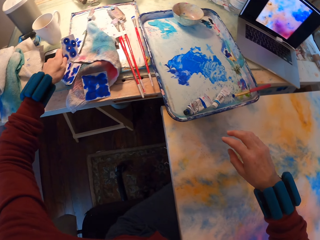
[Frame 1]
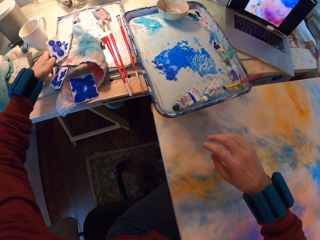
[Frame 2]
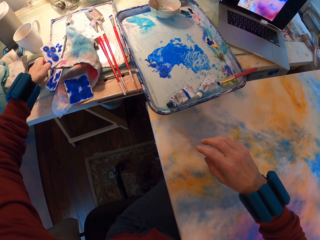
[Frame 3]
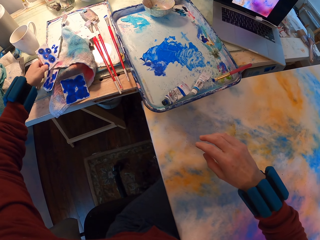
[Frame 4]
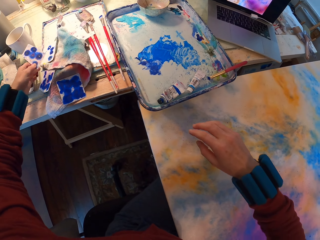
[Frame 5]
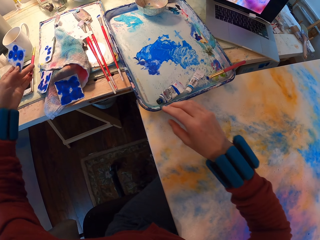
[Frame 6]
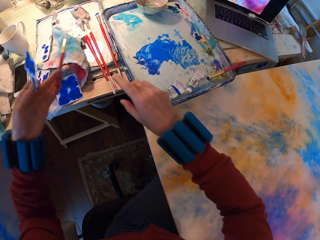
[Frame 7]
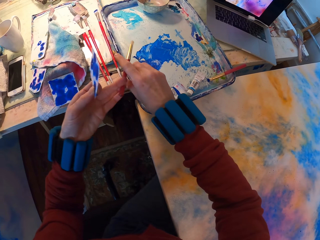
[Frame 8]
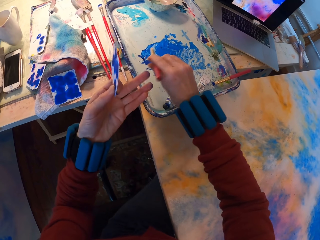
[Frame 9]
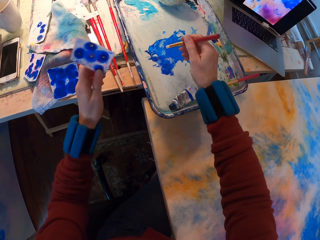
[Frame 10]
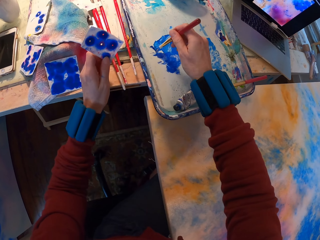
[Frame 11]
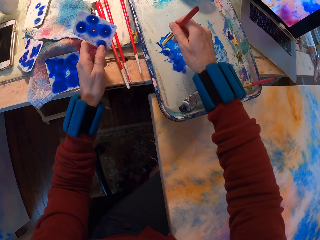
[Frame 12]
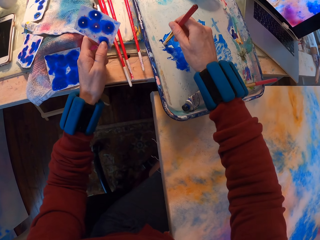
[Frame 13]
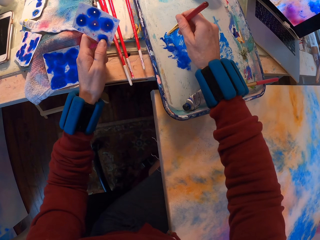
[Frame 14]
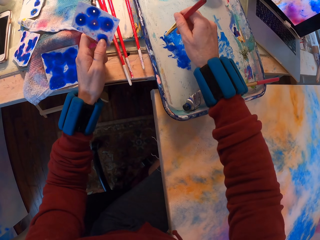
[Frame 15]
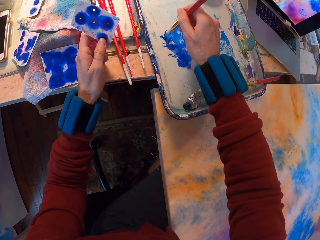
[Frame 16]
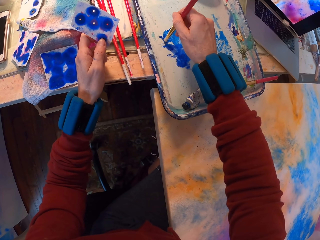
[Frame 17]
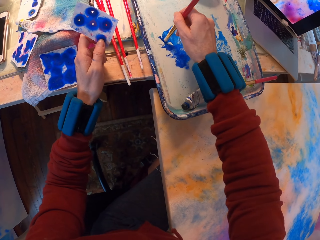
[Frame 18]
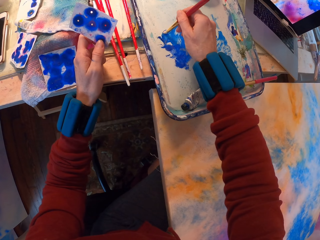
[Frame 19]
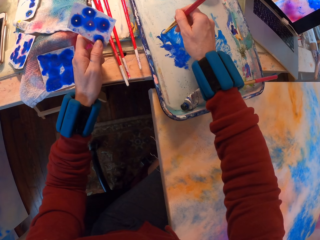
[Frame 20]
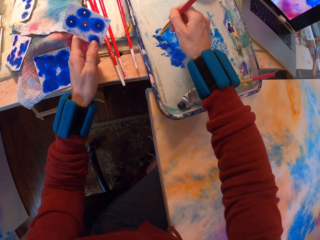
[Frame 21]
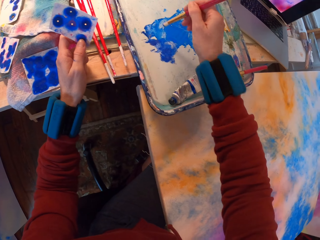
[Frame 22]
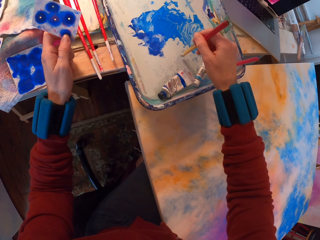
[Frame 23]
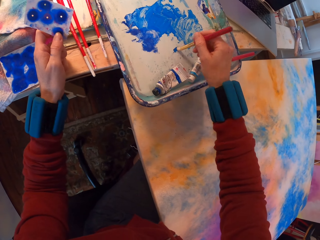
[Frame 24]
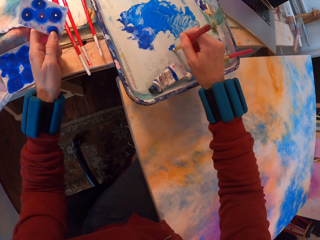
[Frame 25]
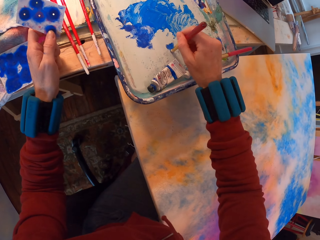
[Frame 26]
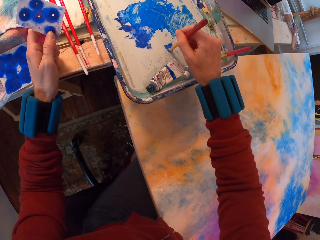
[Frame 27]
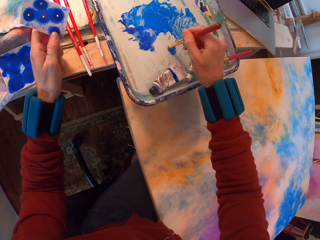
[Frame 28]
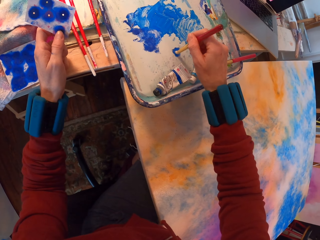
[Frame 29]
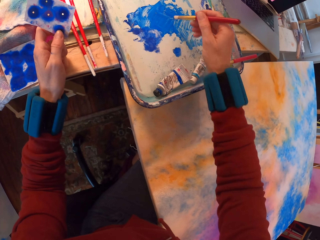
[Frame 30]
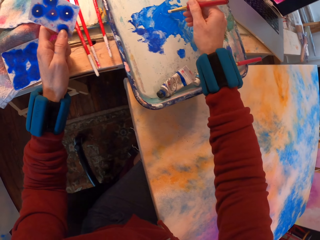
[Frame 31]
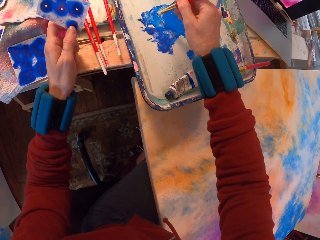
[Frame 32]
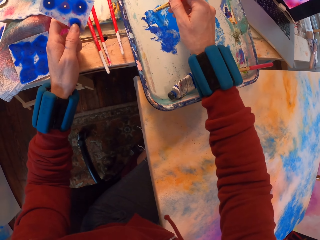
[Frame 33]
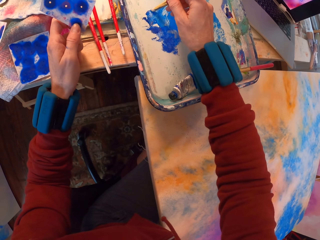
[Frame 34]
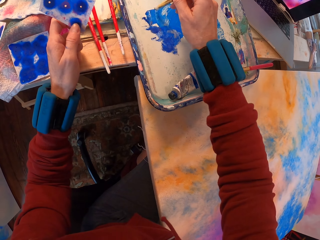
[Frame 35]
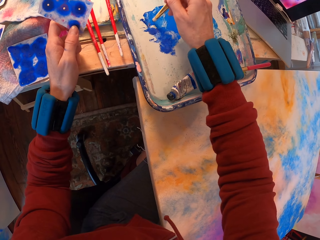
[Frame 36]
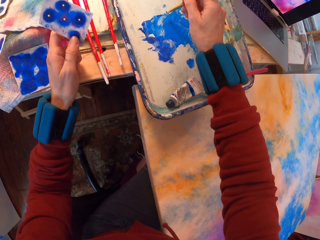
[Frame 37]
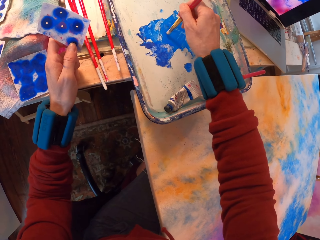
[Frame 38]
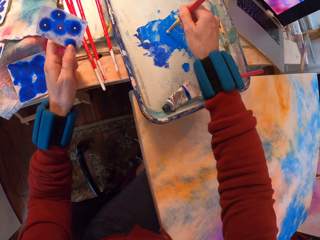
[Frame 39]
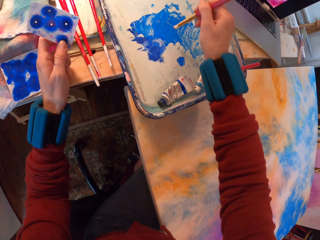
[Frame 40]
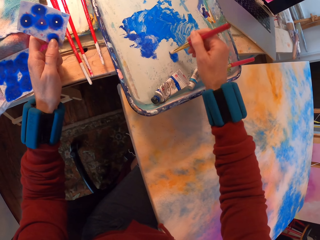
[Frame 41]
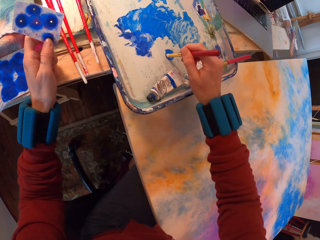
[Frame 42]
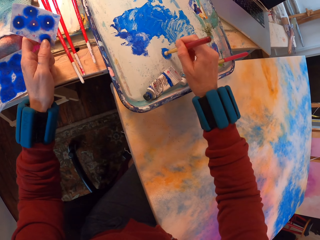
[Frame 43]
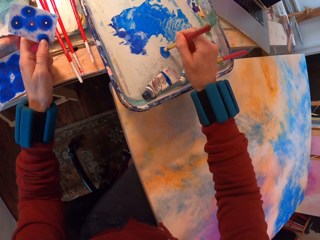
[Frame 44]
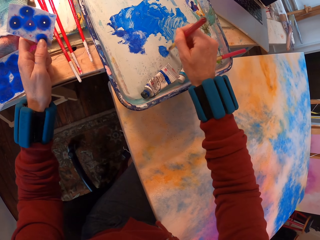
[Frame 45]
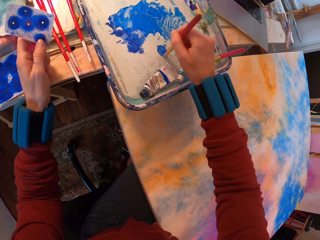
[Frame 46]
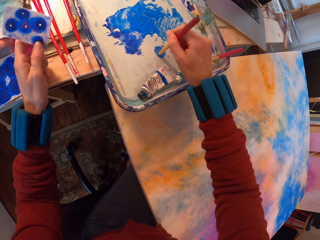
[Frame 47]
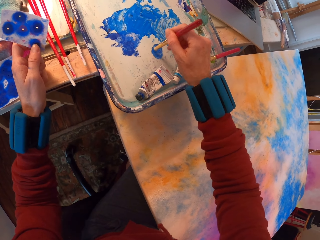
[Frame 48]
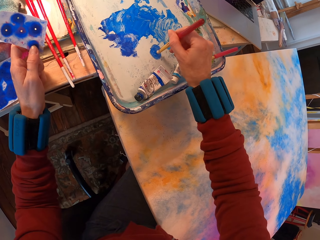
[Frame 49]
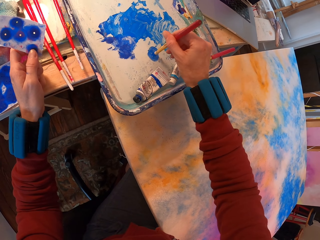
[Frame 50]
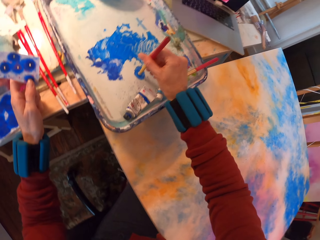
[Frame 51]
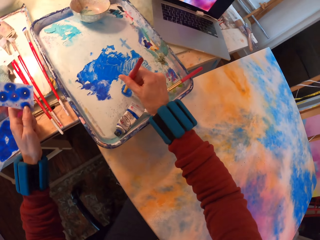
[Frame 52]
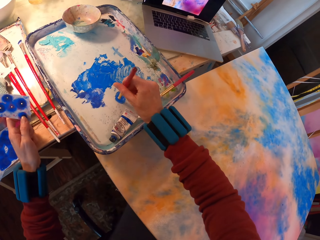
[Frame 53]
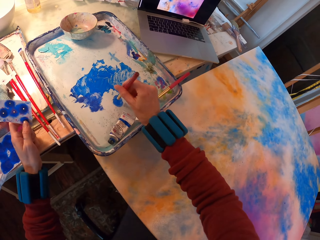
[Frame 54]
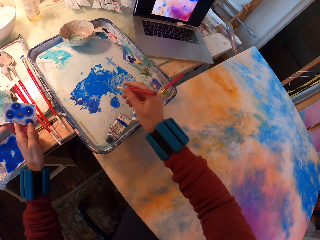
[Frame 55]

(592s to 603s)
The camera wearer picks the paint brush on the table. They rub paint in the tray with the brush. They pick a paint. They paint the tray.

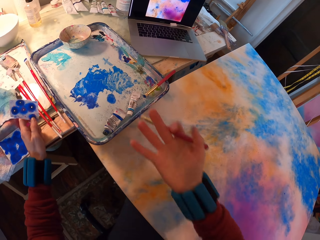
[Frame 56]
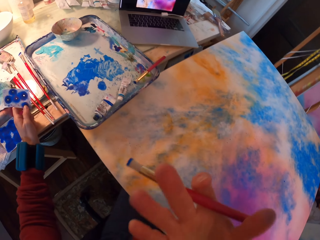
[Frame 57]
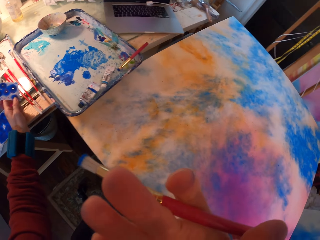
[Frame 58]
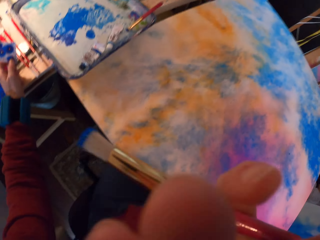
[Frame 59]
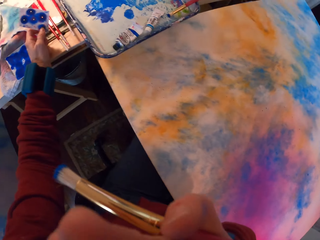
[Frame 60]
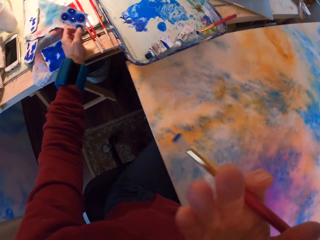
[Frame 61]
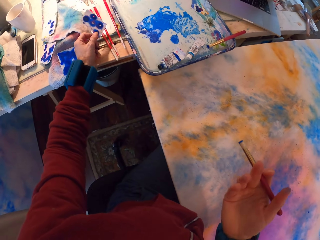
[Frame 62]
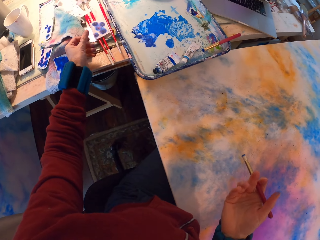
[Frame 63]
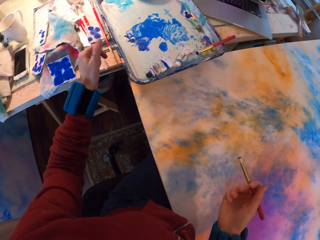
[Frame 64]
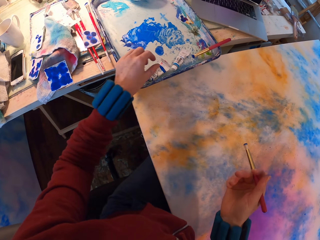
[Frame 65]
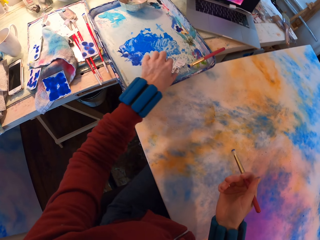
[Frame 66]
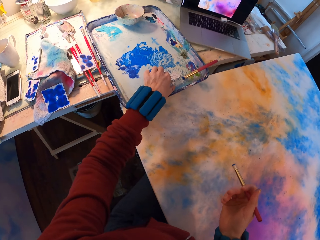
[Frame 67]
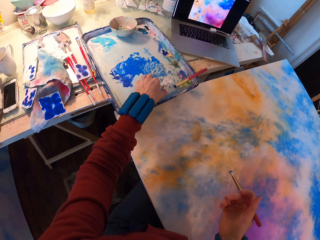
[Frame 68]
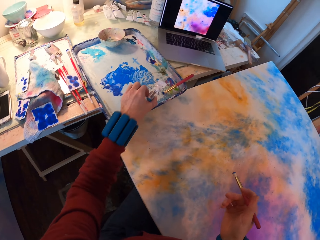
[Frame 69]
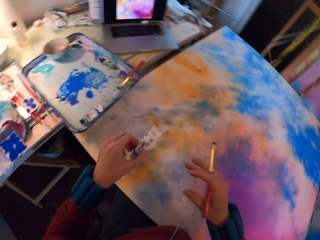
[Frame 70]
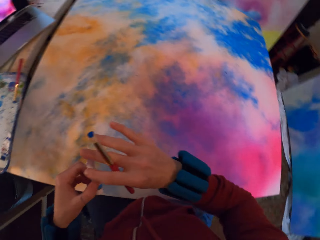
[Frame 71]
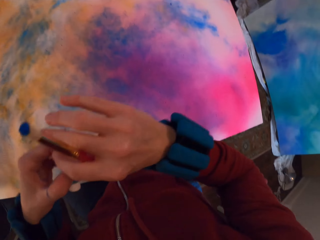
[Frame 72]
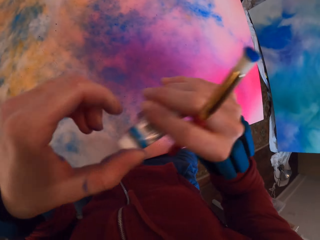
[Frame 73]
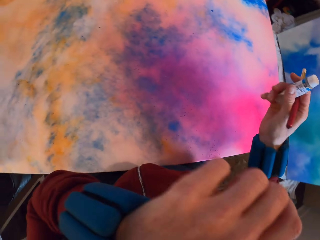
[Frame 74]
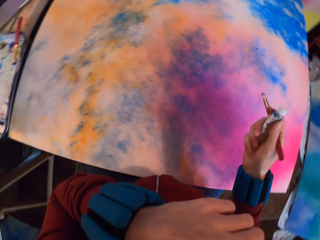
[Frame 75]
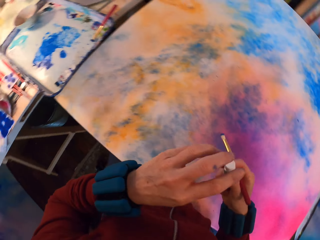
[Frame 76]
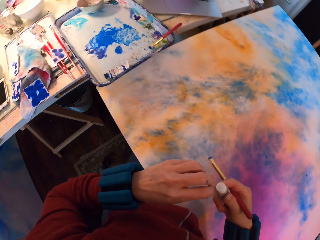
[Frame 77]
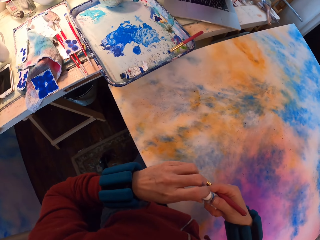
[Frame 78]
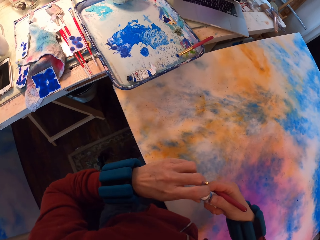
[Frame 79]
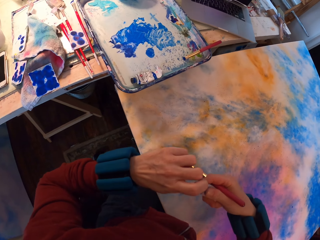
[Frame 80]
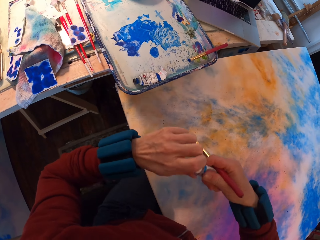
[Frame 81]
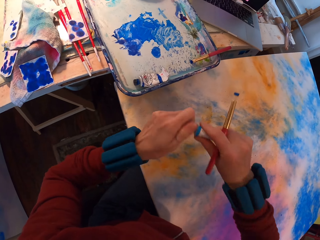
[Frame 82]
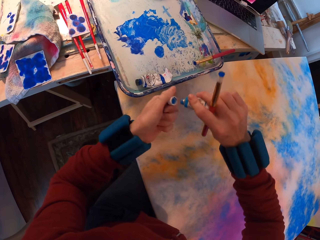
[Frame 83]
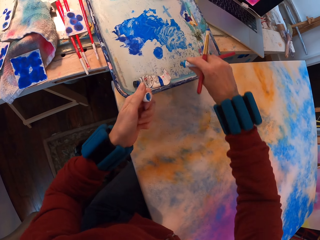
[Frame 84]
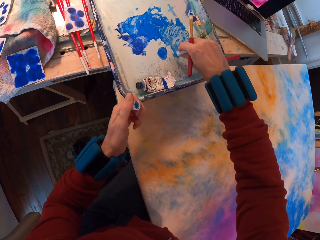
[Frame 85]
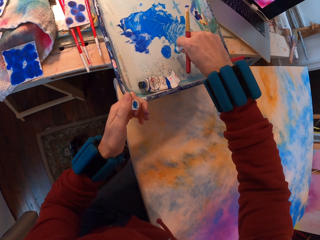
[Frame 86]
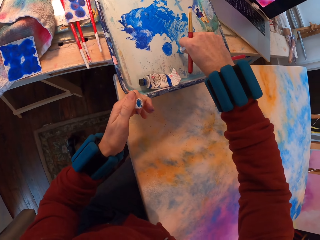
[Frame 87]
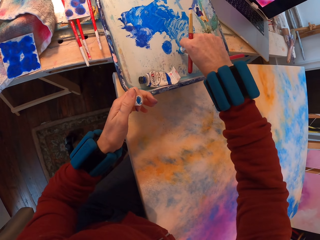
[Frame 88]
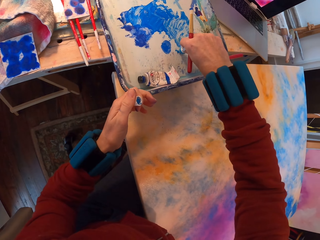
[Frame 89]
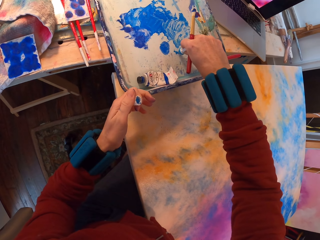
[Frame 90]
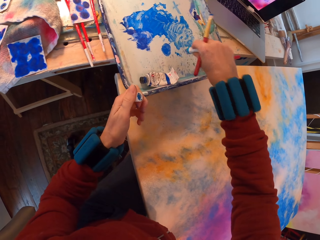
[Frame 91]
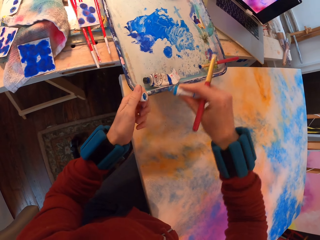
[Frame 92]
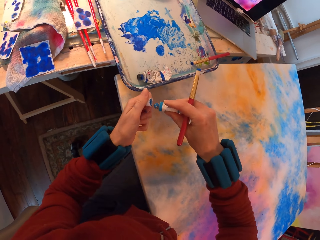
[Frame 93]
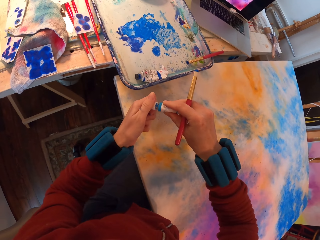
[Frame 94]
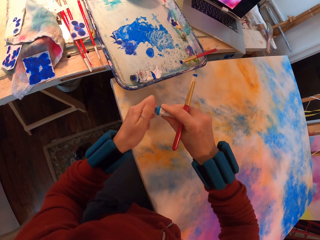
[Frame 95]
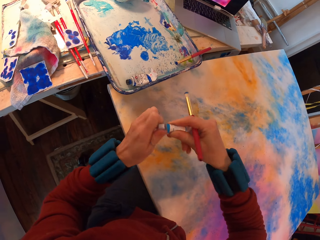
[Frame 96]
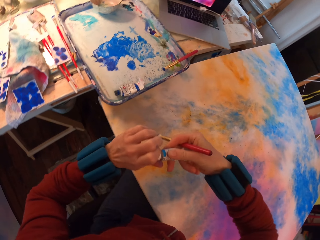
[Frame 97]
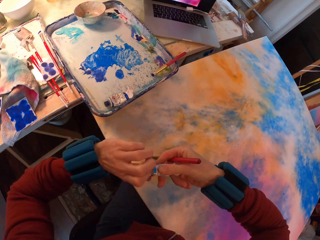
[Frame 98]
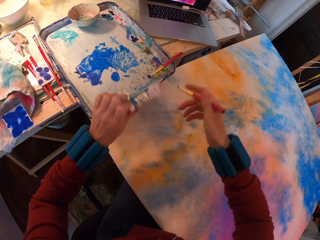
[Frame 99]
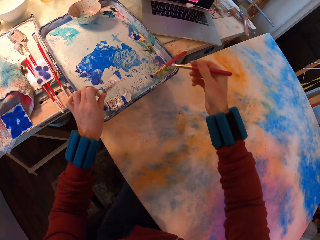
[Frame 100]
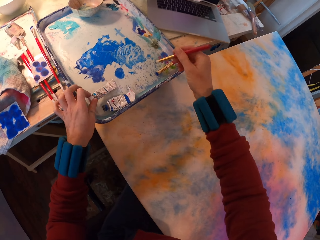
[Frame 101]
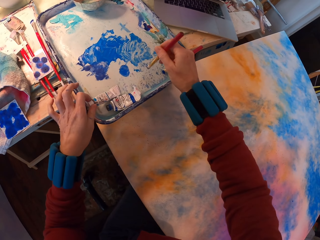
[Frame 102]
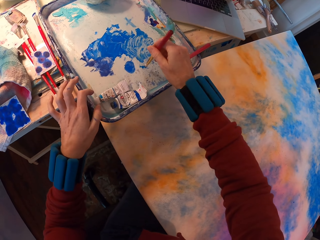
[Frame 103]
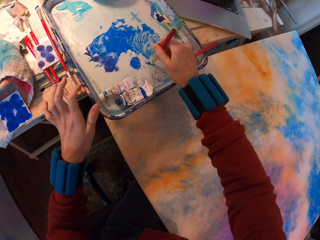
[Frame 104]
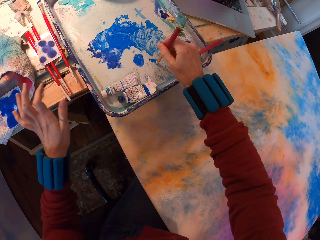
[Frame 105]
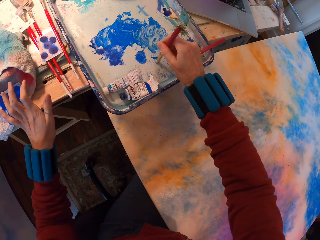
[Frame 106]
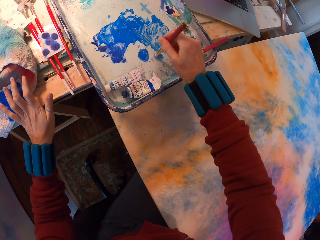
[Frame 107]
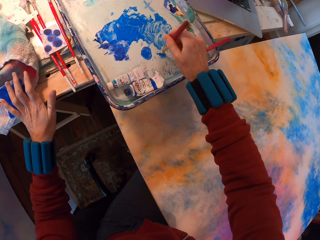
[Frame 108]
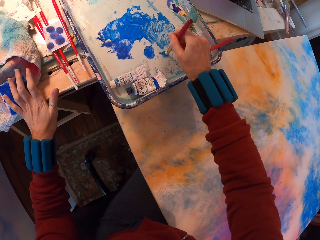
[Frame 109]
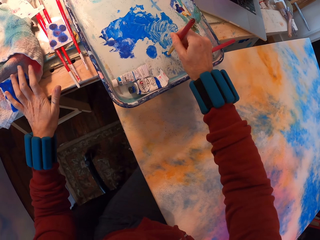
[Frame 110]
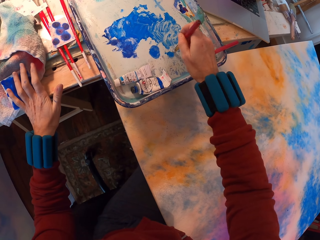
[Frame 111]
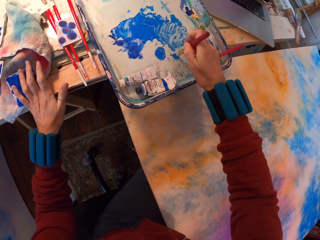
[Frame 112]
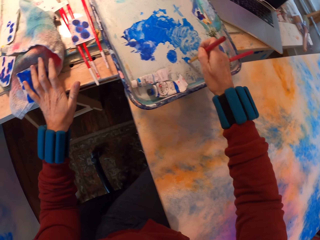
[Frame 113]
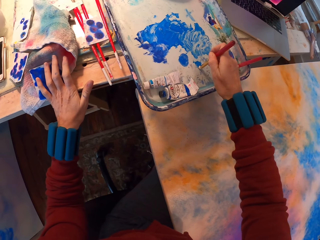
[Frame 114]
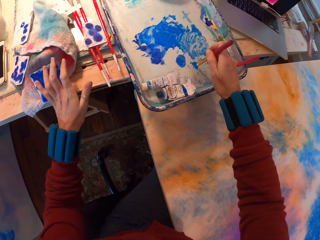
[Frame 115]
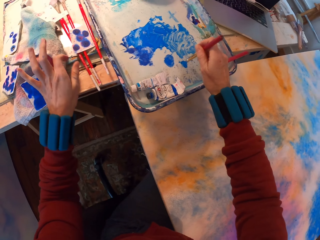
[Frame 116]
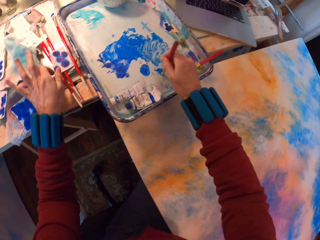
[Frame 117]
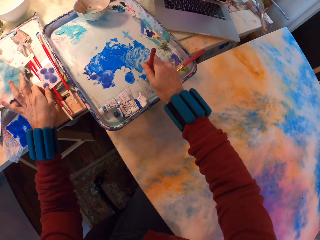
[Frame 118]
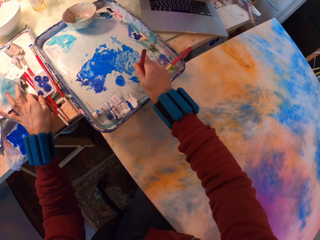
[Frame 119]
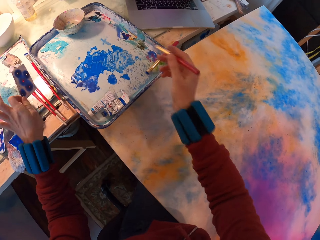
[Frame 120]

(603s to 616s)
The camera wearer touches his camera. He picks the paint tube. He looks around. He opens the tube. He puts paint on the tray. He splits the paint tube. He closes the tube. He rubs paint in the tray with a brush.
